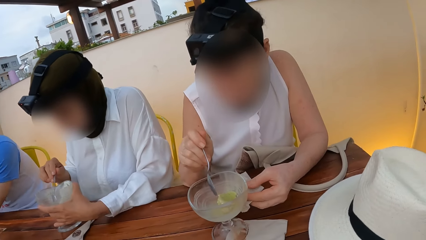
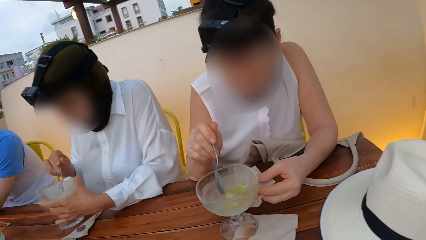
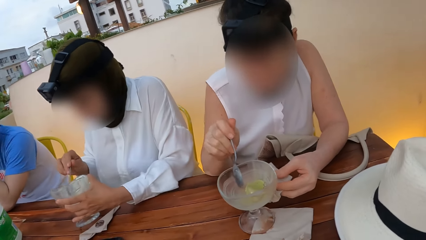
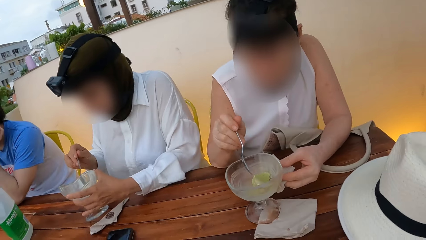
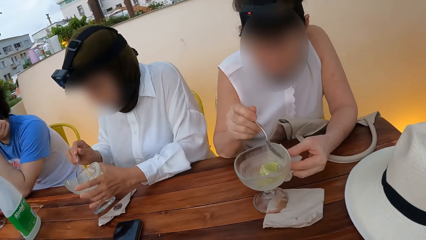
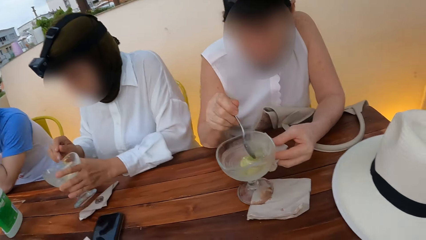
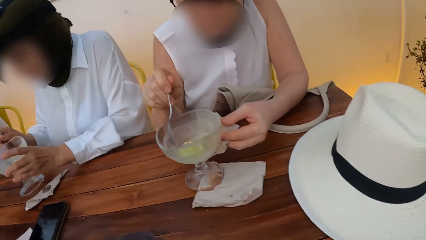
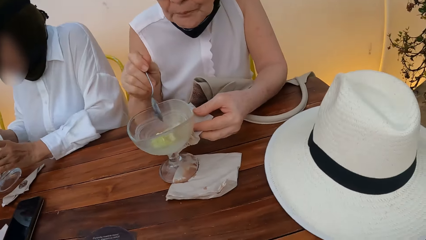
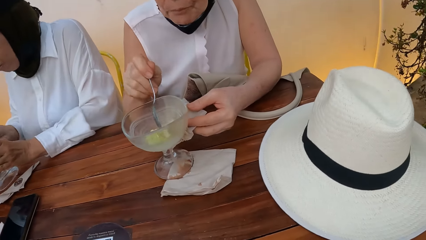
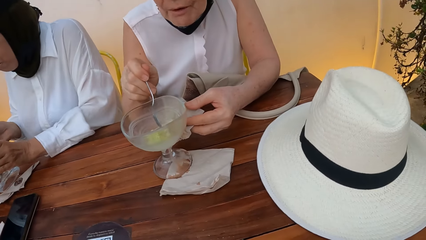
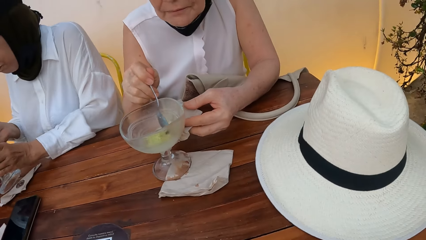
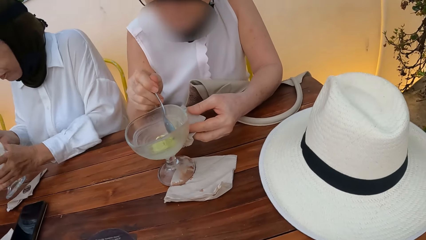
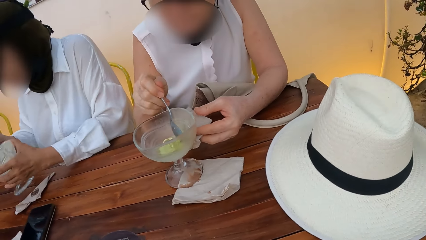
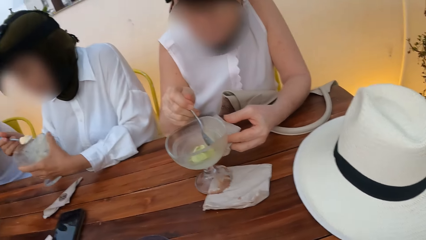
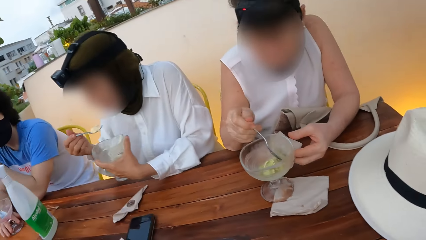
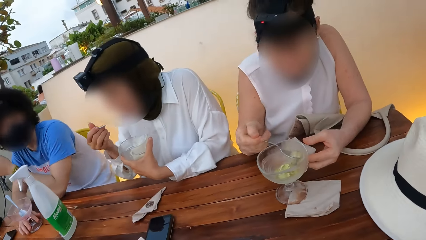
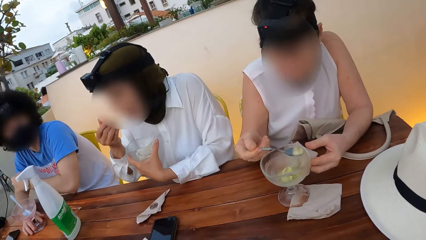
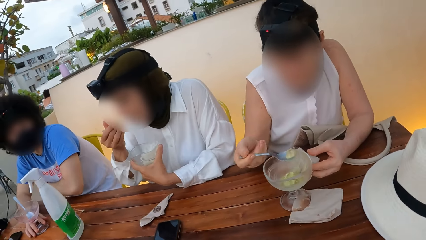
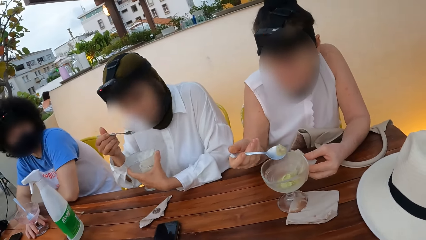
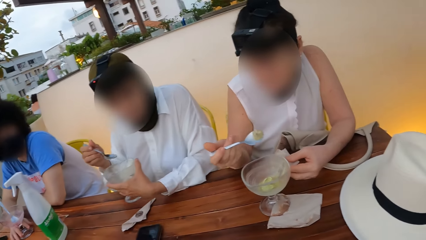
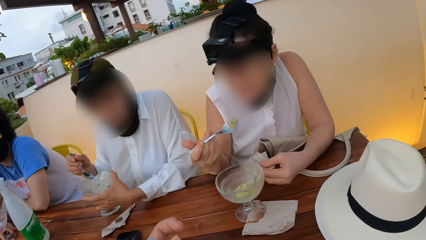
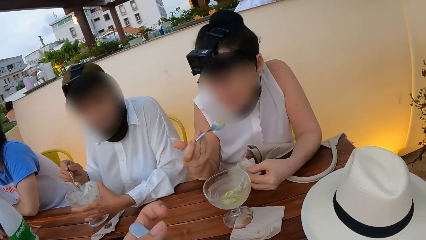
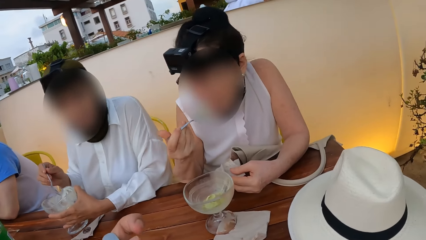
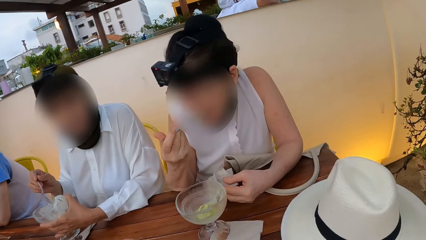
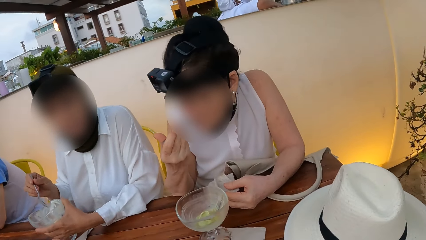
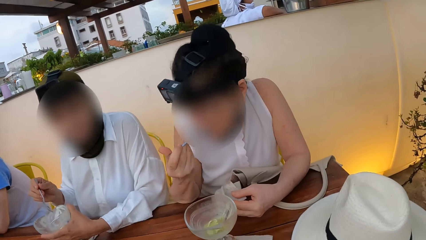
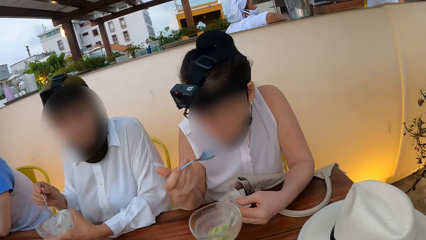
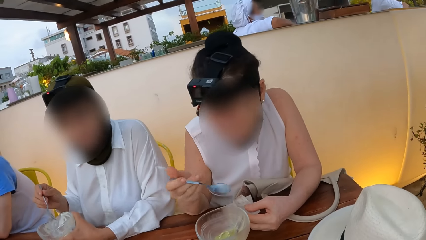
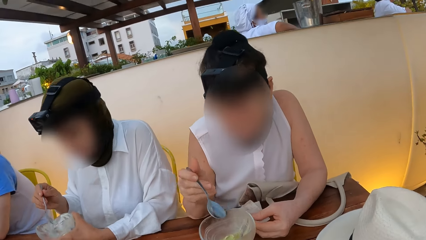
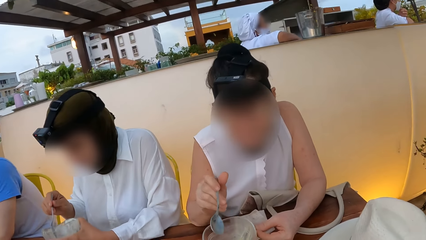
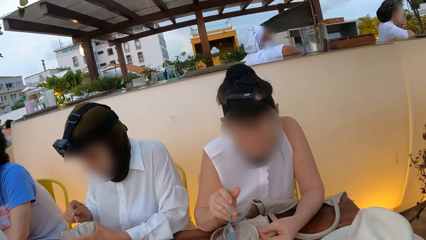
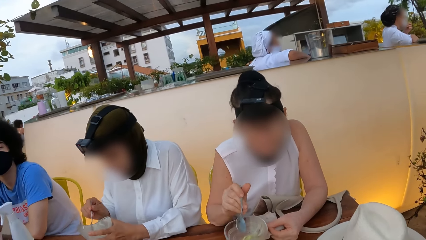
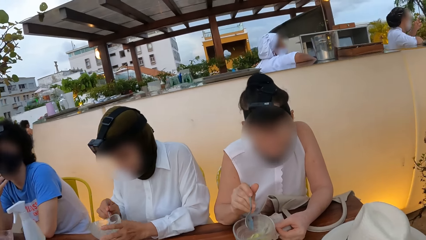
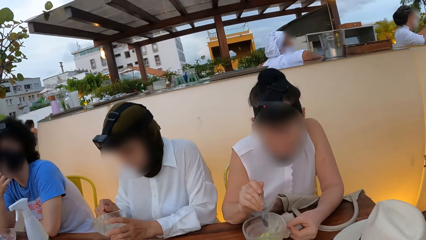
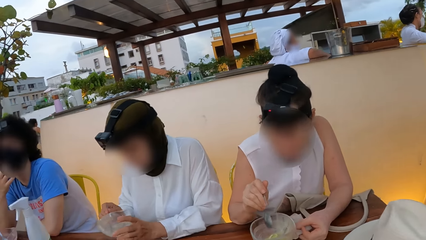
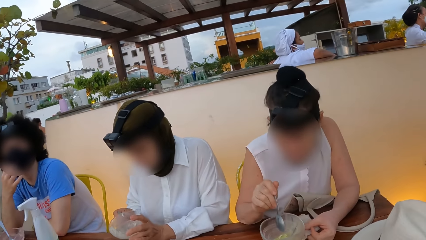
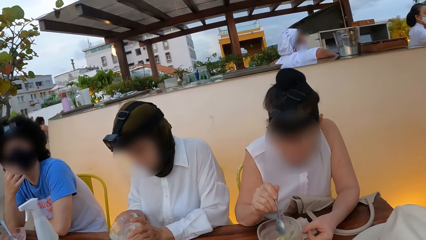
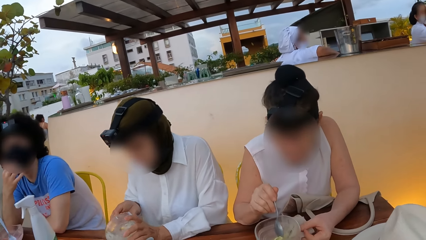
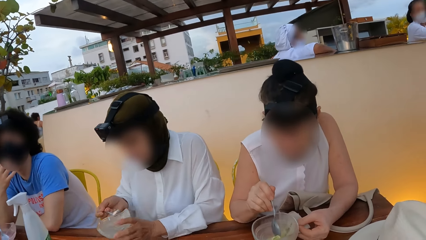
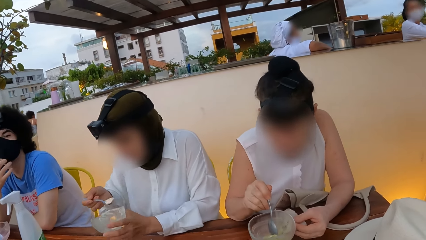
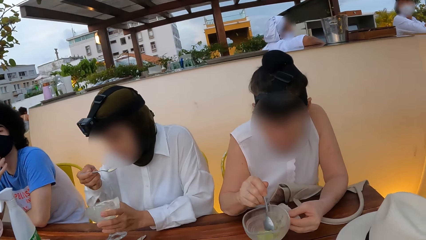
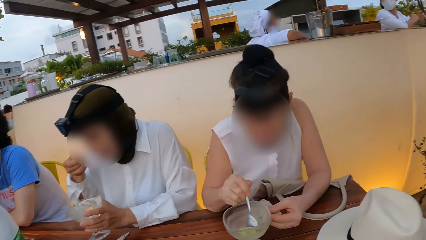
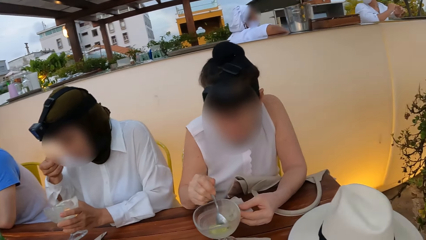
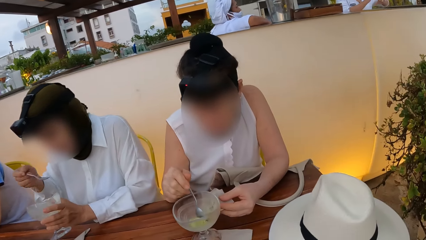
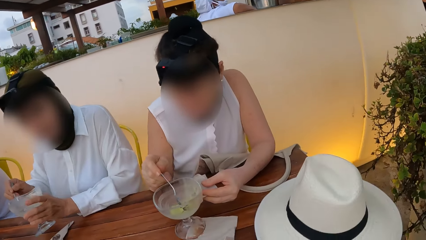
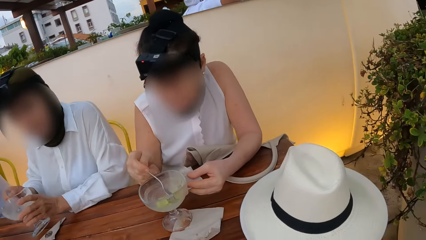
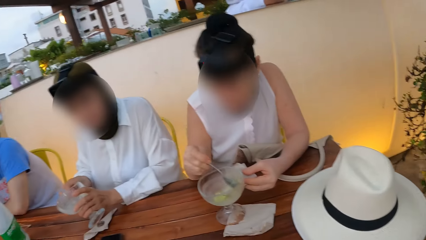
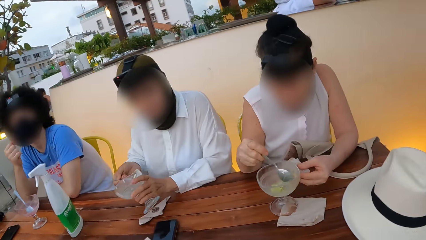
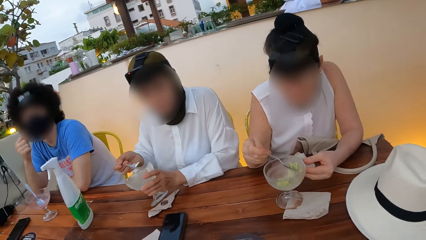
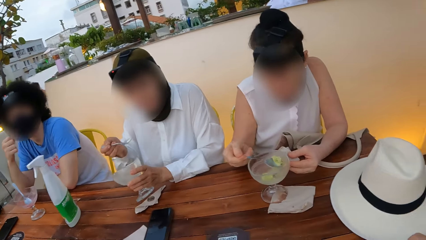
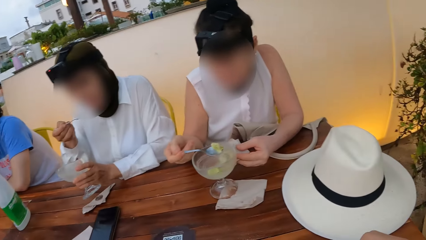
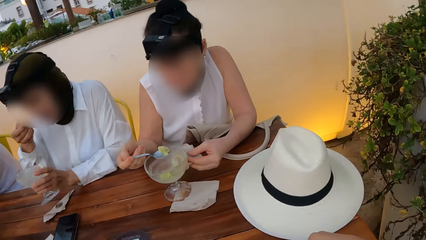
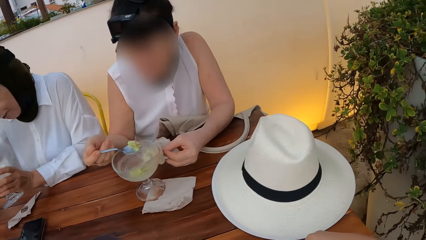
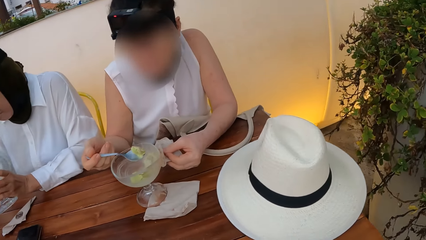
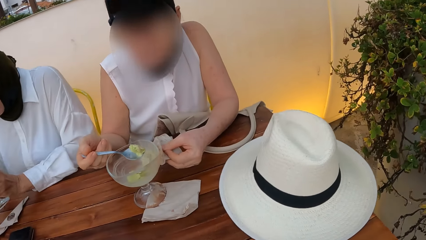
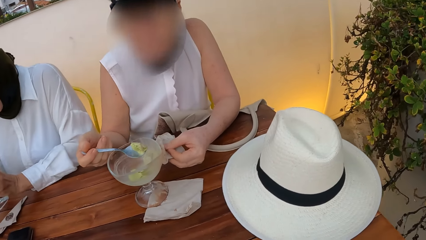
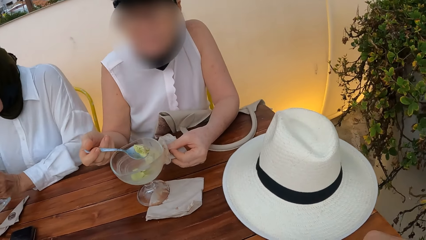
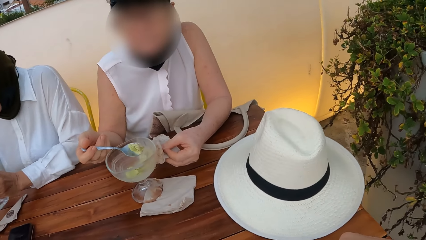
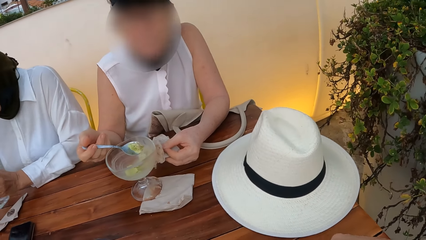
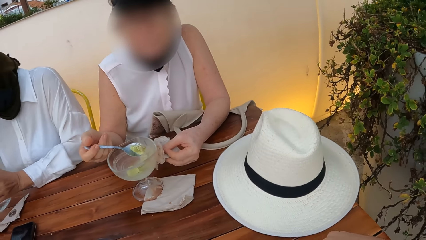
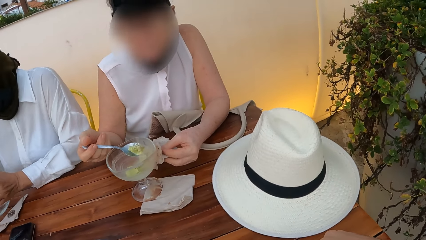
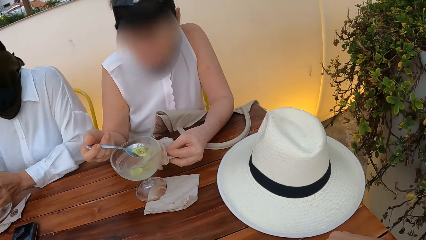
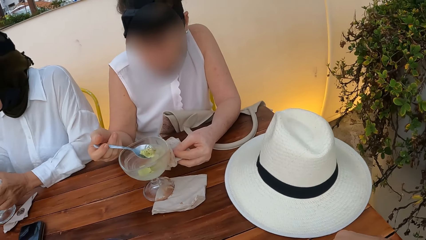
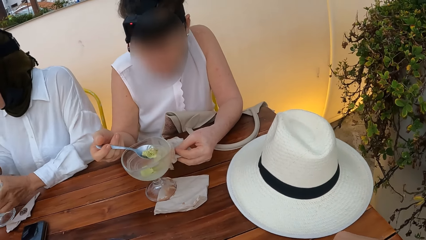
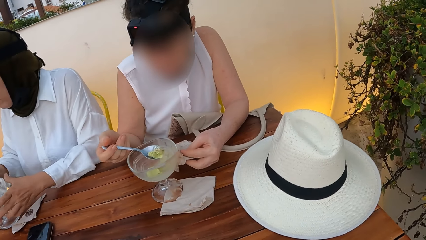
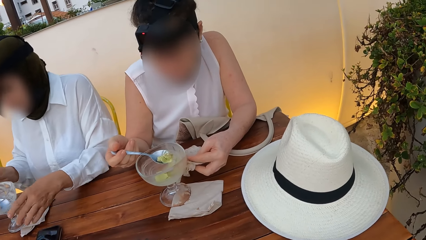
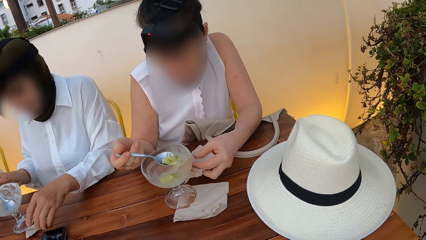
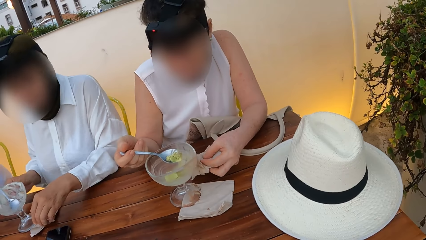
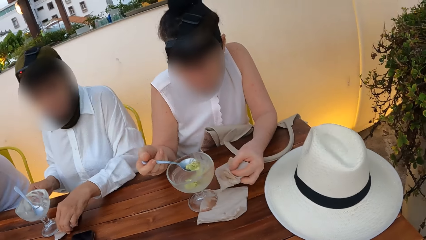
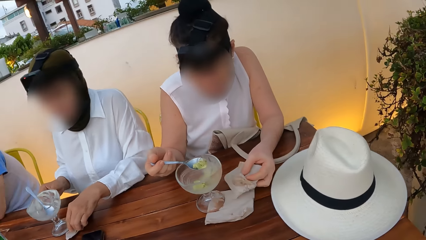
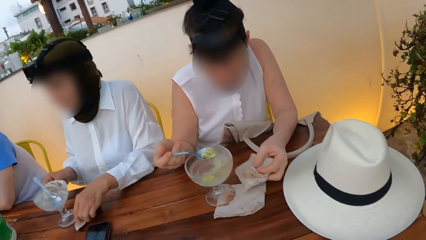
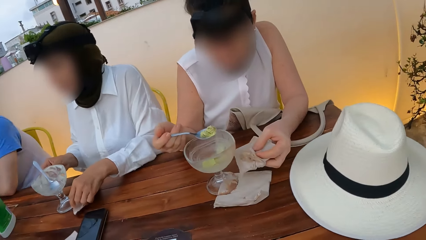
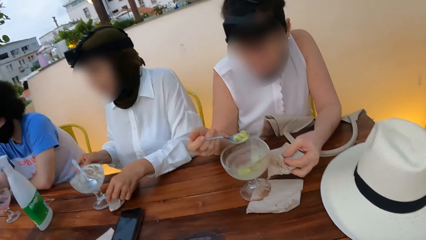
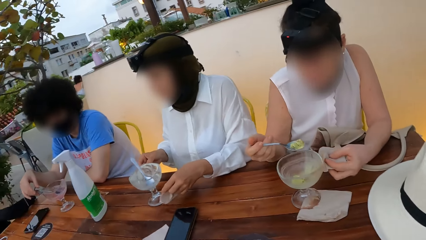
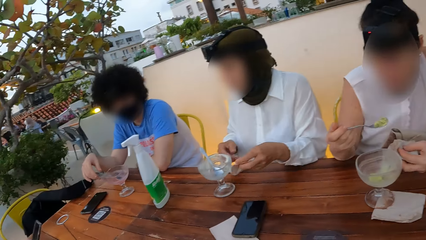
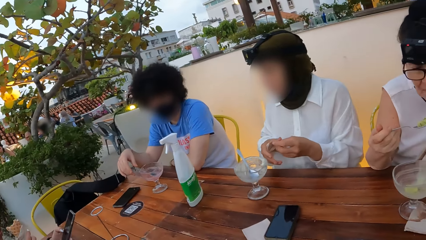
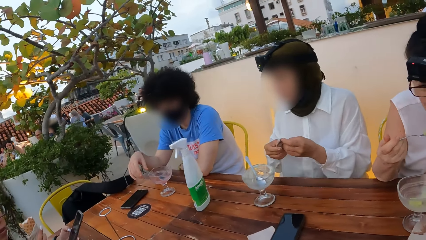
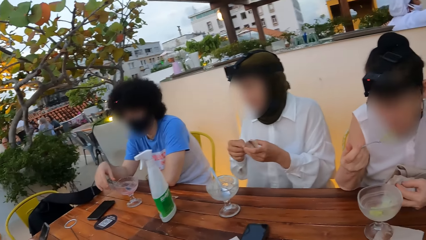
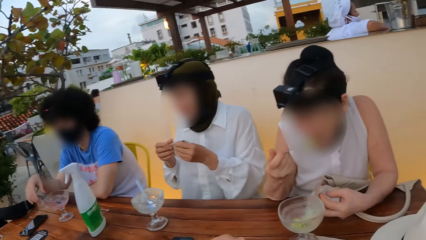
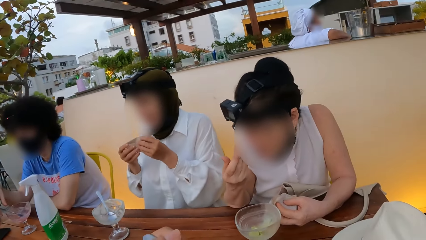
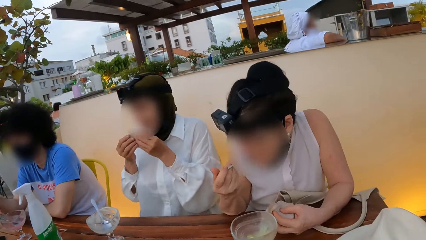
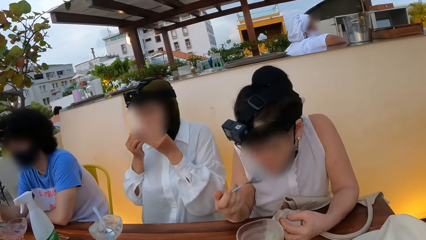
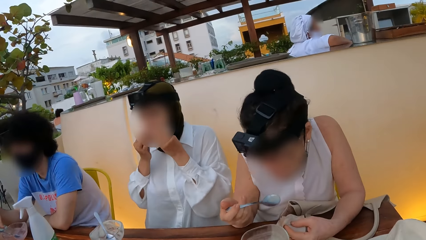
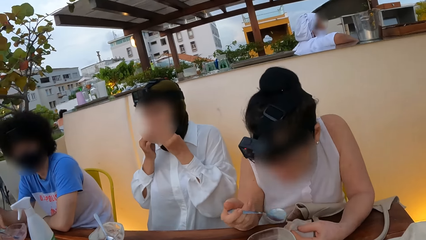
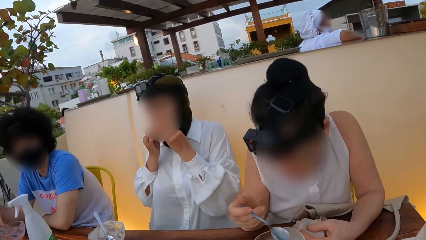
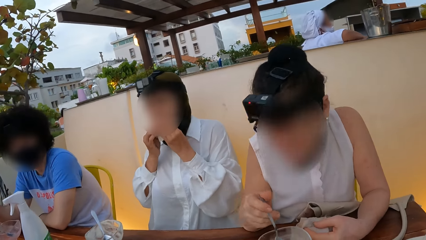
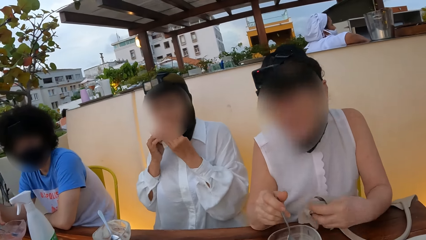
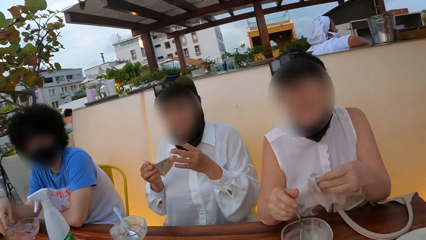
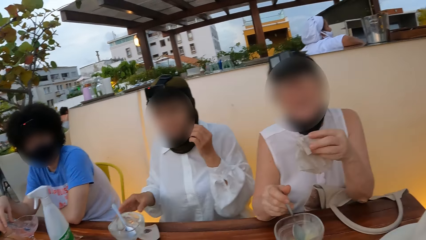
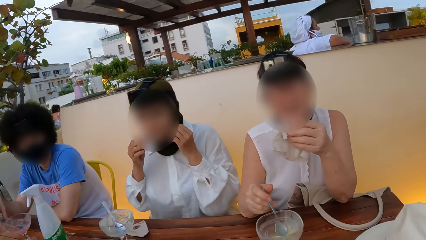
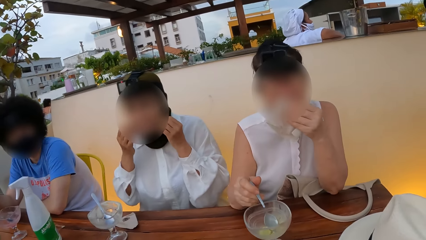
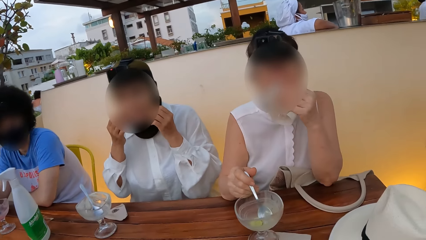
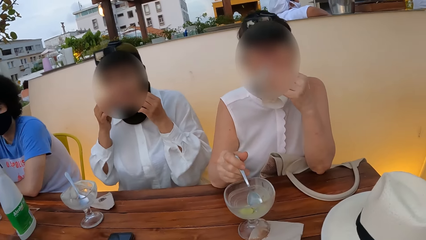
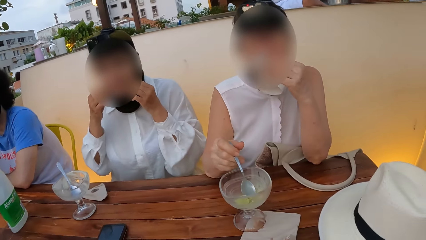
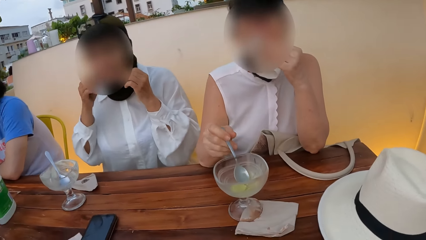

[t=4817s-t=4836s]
A person touches their face. A lady eats ice cream with a spoon. Another lady eats ice cream with a spoon. The first lady wipes her face. The other lady wipes her face.
